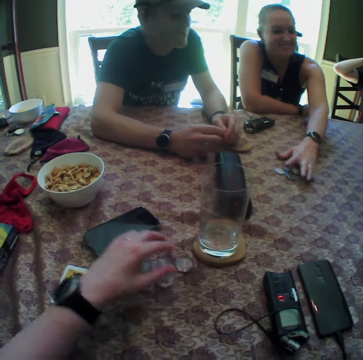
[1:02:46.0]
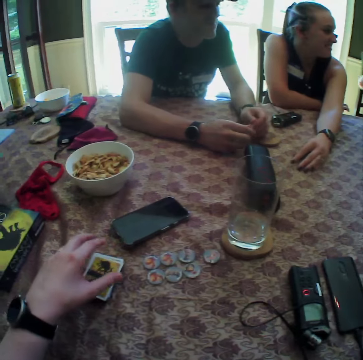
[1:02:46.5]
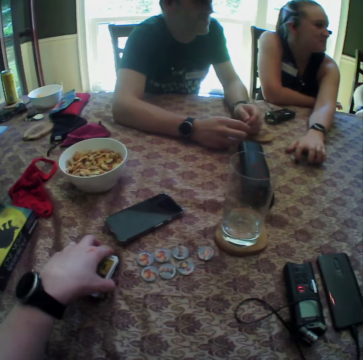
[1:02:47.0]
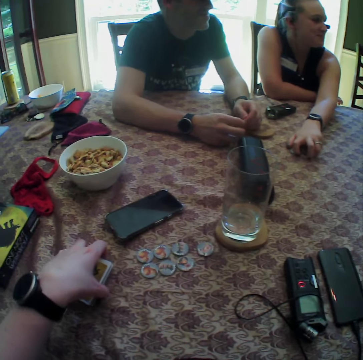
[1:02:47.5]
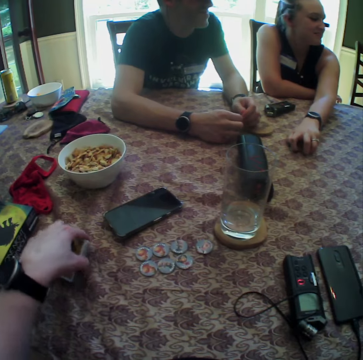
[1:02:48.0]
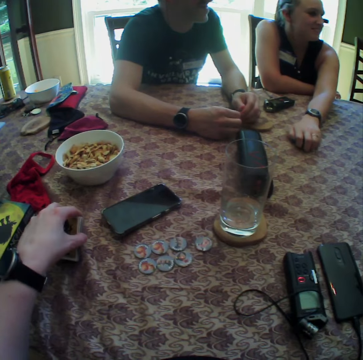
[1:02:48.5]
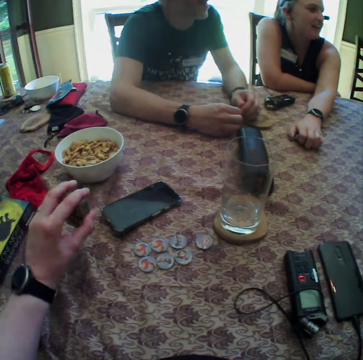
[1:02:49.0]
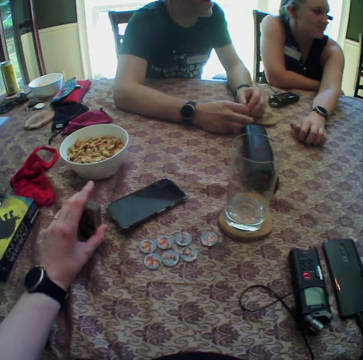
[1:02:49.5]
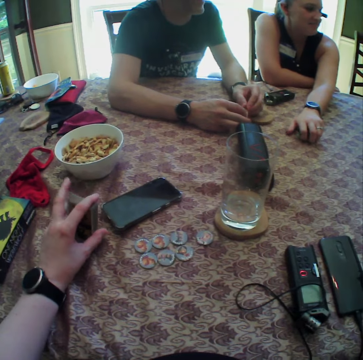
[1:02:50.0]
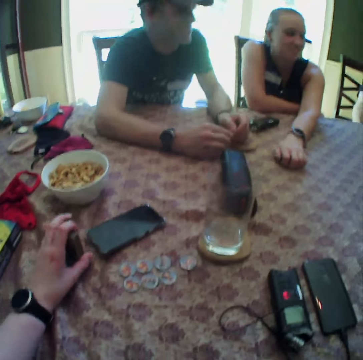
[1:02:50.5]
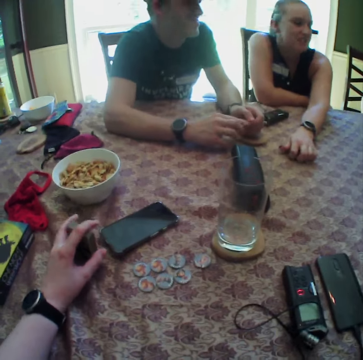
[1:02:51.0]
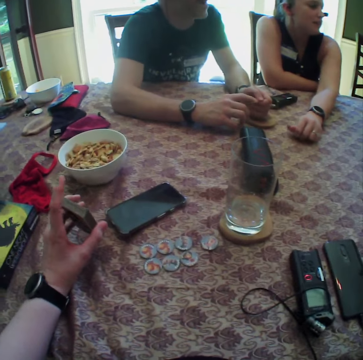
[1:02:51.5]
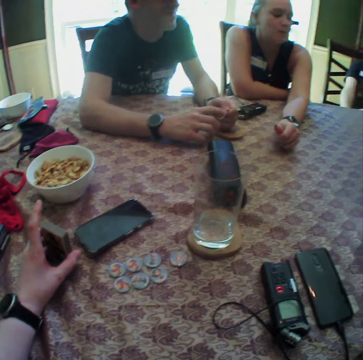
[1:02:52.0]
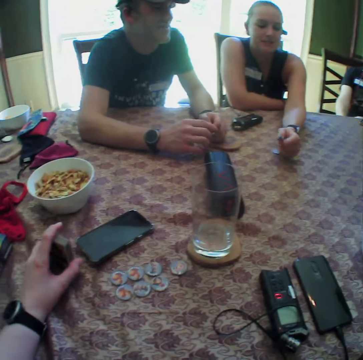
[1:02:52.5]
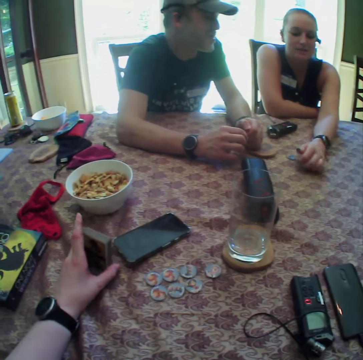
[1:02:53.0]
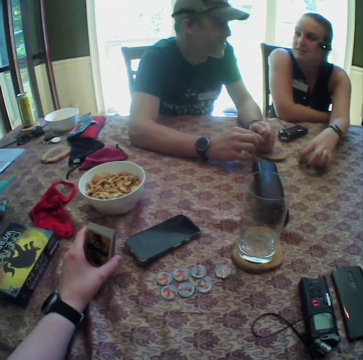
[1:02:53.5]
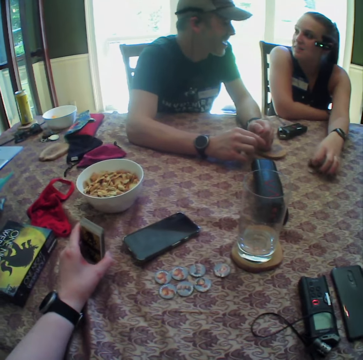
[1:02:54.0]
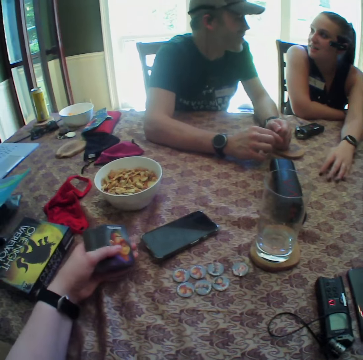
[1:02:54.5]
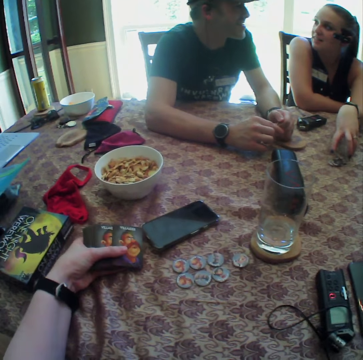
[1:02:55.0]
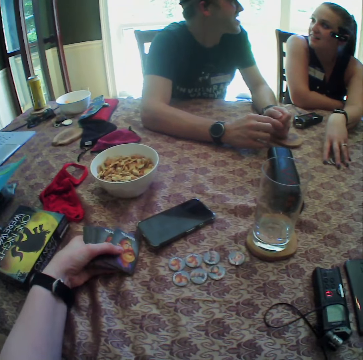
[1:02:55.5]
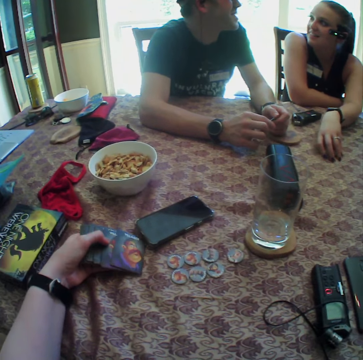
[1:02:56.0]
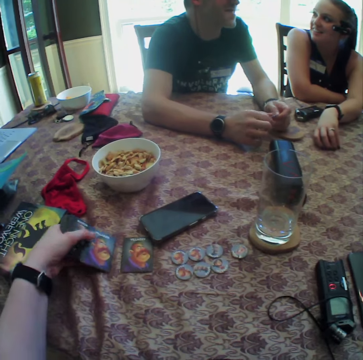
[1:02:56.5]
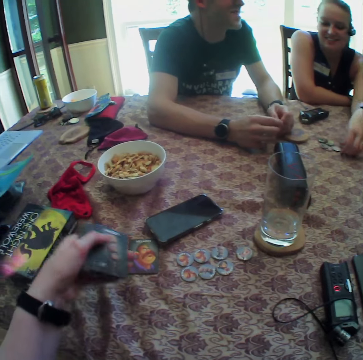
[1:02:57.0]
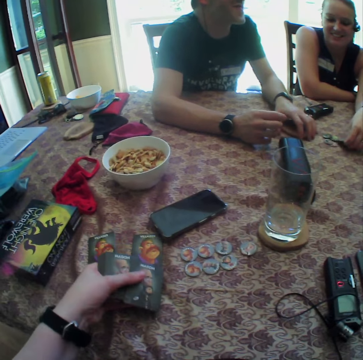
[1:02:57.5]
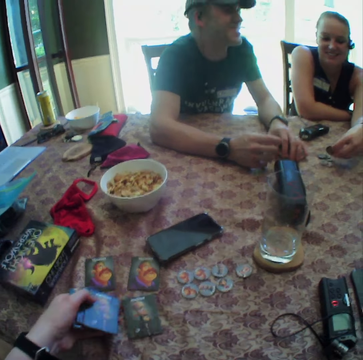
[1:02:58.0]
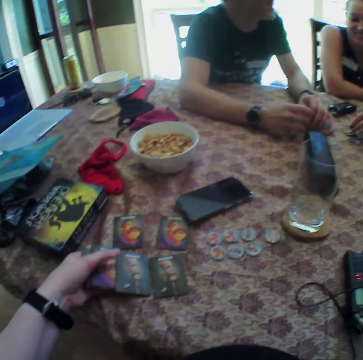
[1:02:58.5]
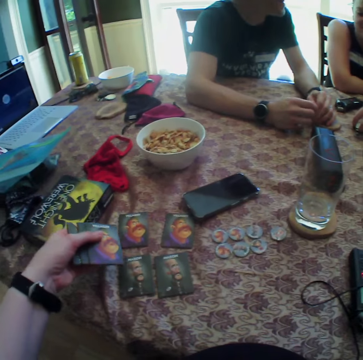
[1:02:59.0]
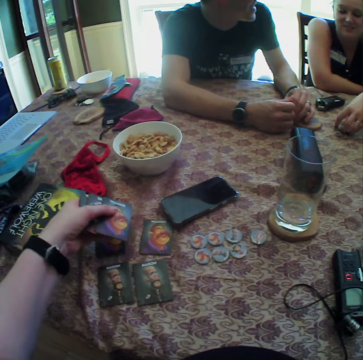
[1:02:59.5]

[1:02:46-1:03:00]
A woman gathers chips. The camera wearer picks up a stack of cards from the table with her left hand. She stands the stack of cards in her left hand on the table. A man interacts with the woman. The camera wearer spreads the cards on the table with her left hand. She puts the cards on the table. The woman gathers chips. The camera wearer puts a card on the table.

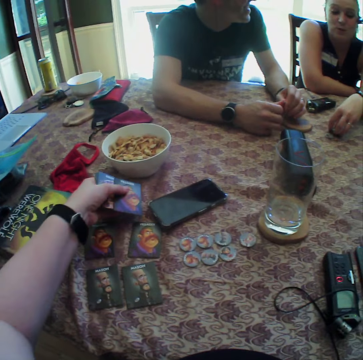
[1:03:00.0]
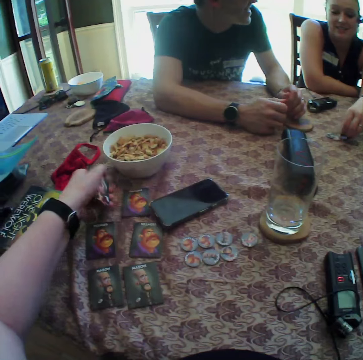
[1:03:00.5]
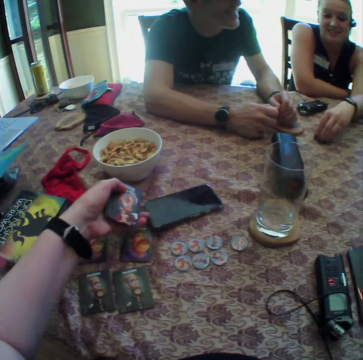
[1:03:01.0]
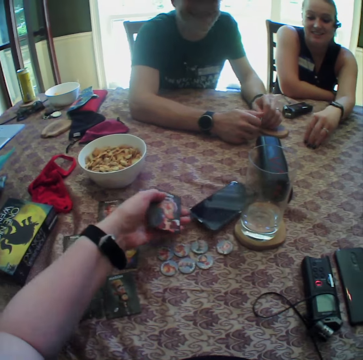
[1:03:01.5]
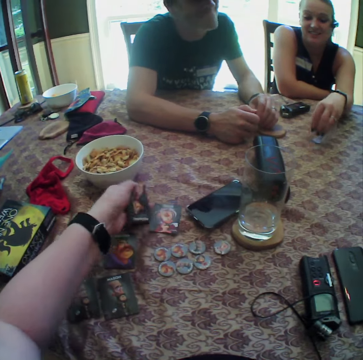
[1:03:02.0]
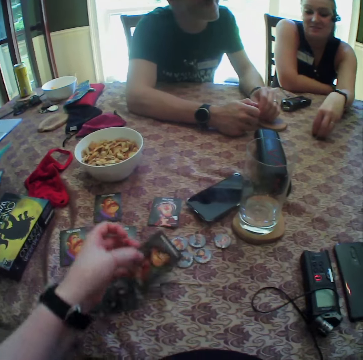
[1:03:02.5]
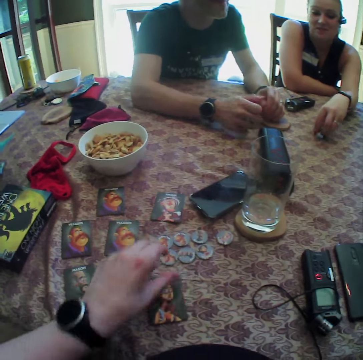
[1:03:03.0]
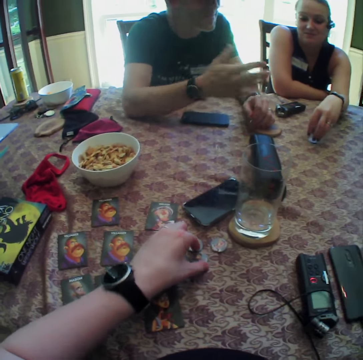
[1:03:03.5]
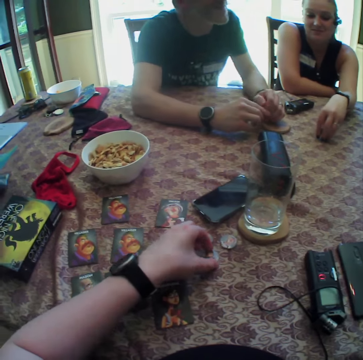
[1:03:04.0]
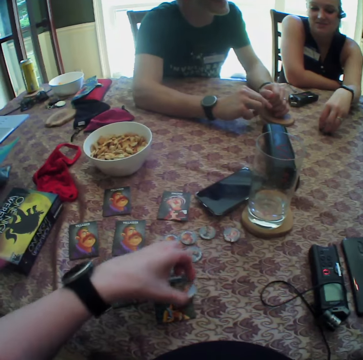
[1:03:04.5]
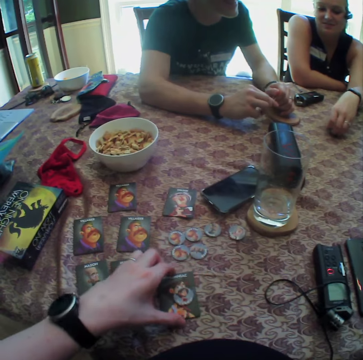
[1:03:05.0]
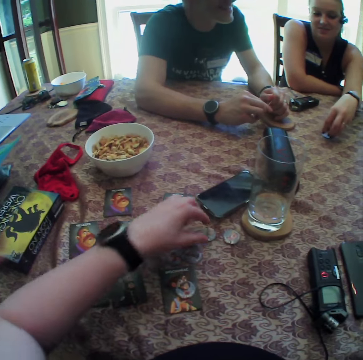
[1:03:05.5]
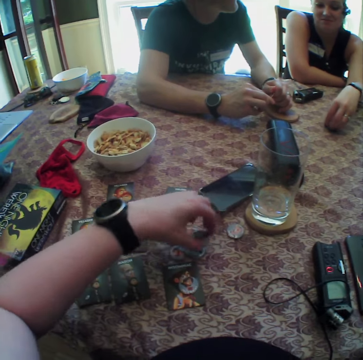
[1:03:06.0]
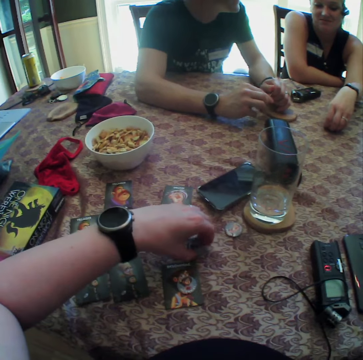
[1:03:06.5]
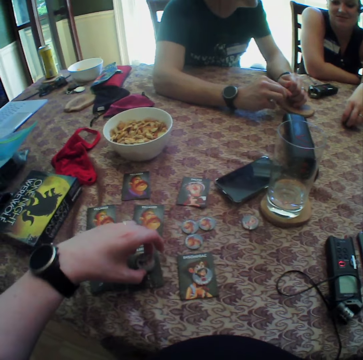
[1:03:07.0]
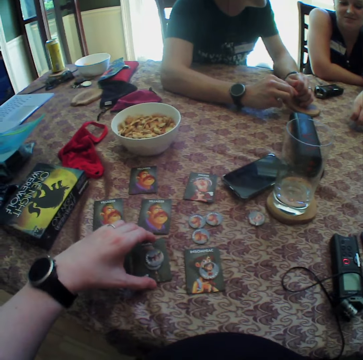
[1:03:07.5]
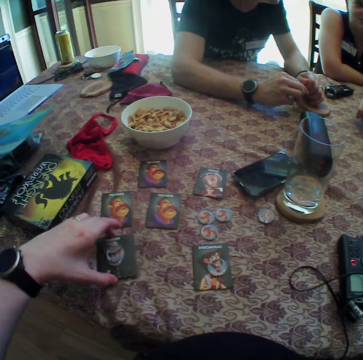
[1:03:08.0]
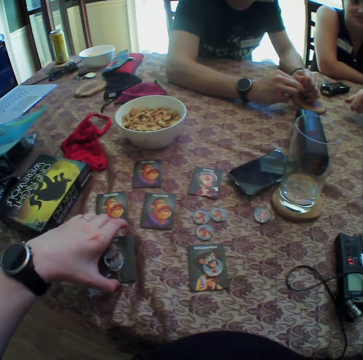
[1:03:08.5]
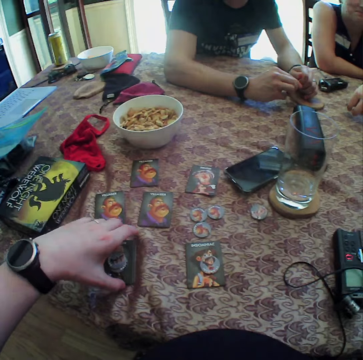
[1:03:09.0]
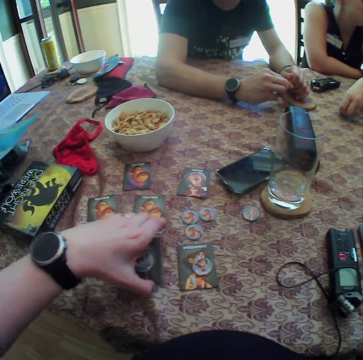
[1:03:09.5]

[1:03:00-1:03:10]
The camera wearer moves a phone on the table with her left hand. She spreads the cards on the table with her left hand. She puts a card on the table. She puts a card on the table again. A man gesticulates with his right hand. The camera wearer picks up a coin from the table with her left hand. The man rolls the coin in his hands. The camera wearer places the coin on a card on the table with her left hand. She picks up a coin from the table with her left hand. She picks up a second coin from the table with her left hand. She places the coins on a card on the table with her left hand. She picks up a card from the table with her left hand. She places the card on the stack of cards on the table with her left hand. She picks up cards. She moves the stack of cards on the table with her left hand.

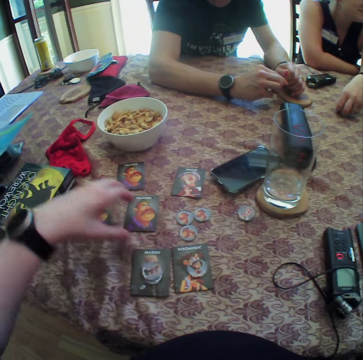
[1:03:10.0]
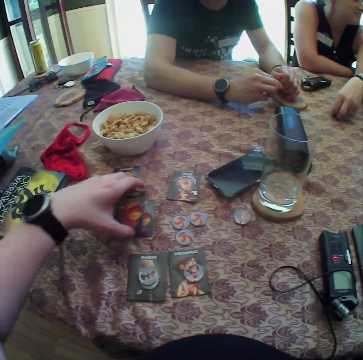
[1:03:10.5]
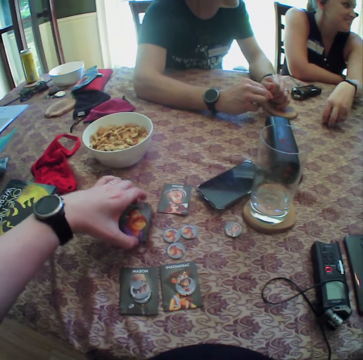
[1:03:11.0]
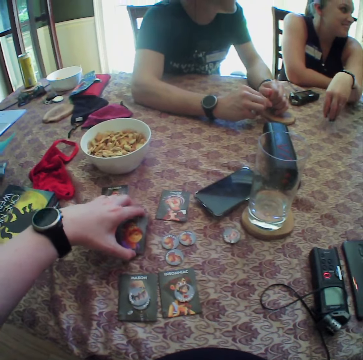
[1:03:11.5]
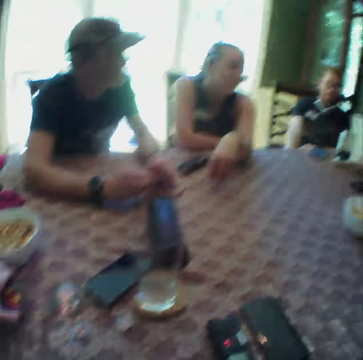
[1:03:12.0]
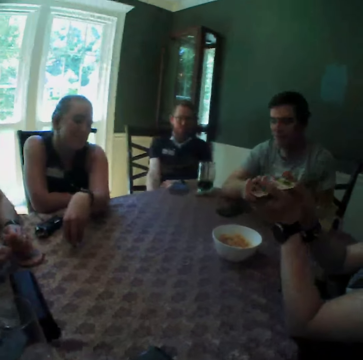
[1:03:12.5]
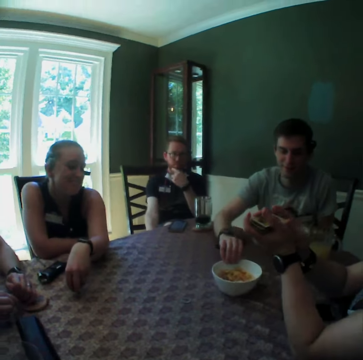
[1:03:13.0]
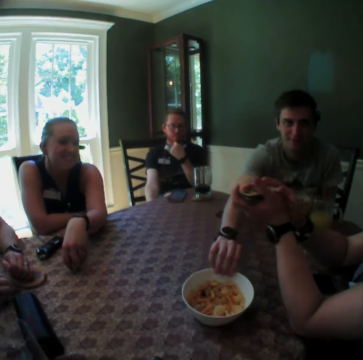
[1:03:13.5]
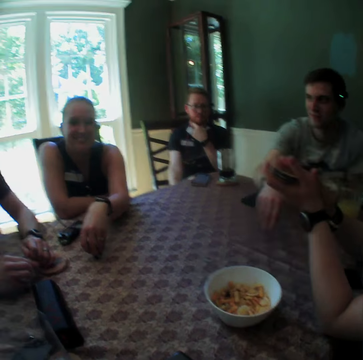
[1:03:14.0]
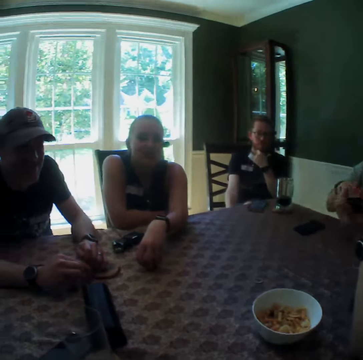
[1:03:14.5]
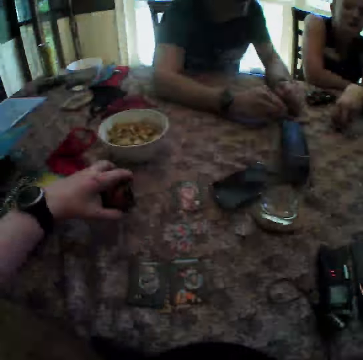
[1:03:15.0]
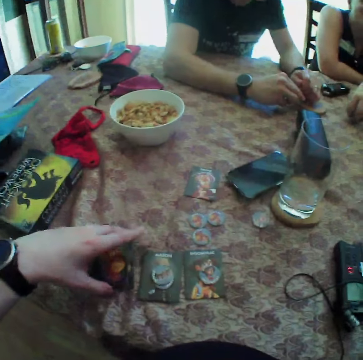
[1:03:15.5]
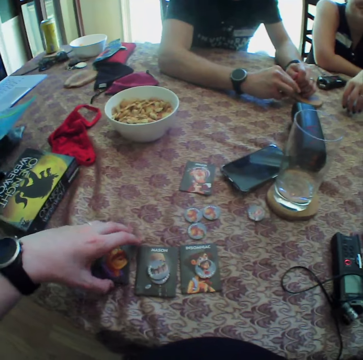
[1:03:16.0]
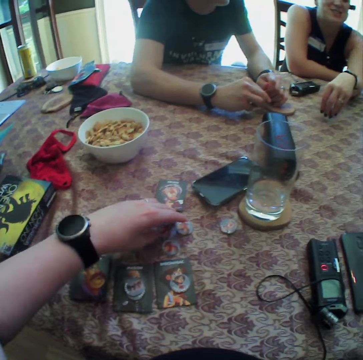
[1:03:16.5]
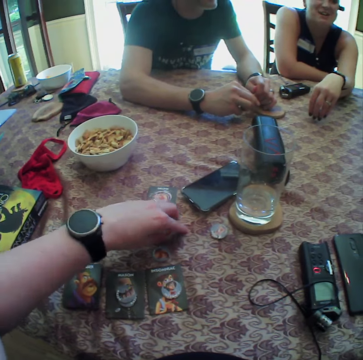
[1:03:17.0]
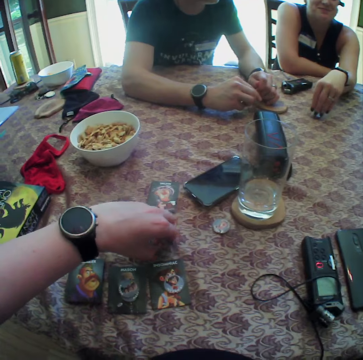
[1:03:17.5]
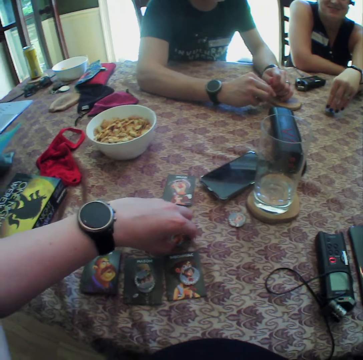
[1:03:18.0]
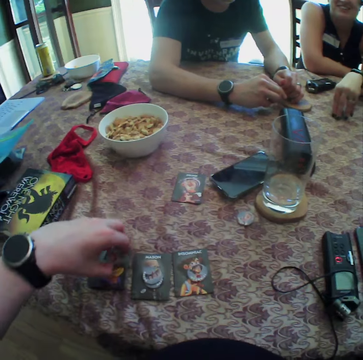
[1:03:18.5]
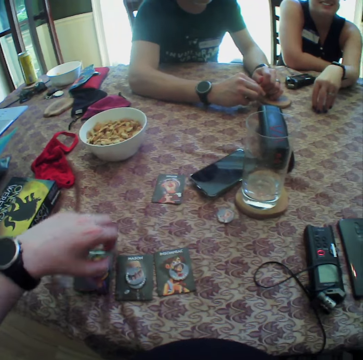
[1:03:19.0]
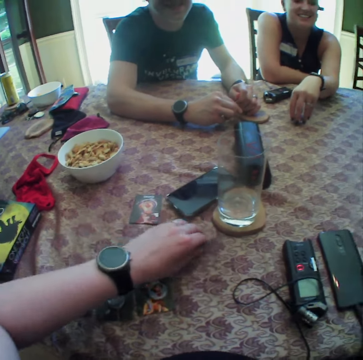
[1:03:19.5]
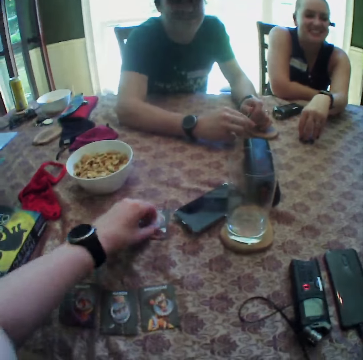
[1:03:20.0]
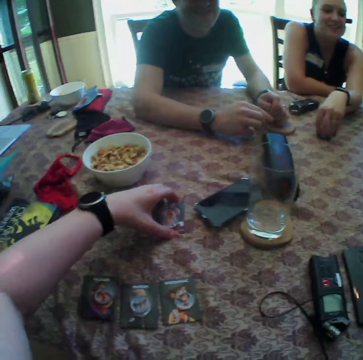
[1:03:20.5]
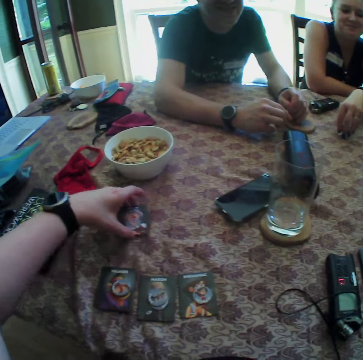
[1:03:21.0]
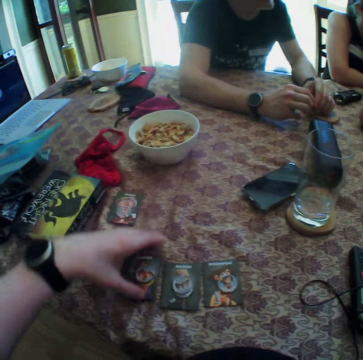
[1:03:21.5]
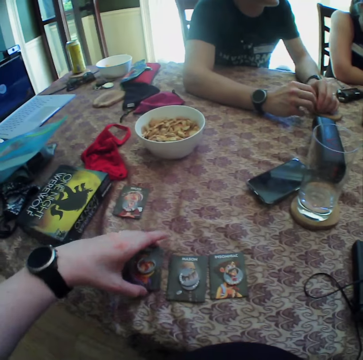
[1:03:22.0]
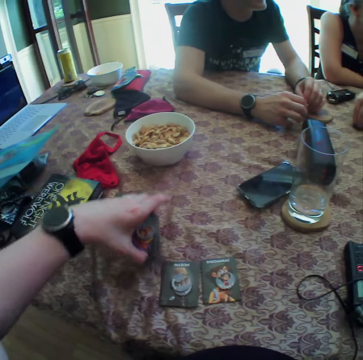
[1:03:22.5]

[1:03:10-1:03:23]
The camera wearer picks a card from the table with her left hand. She places the card on a second card on the table with her left hand. She picks the cards from the table with her left hand. A man touches his chin with his left hand. Another man moves the bowl on the table with his right hand. A woman shuffles cards. The camera wearer places the deck of cards on the table with her left hand. She picks a chip from the table with her left hand. She does this repeatedly. She drops the set of chips on the set of cards. She picks a chip from the table with her left hand. She places the chip on a card with her left hand. She moves a set of cards on the table with her left hand. She shifts the set of cards on the table with her left hand.
